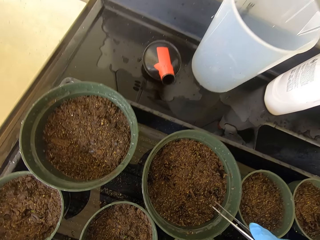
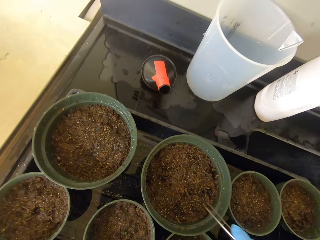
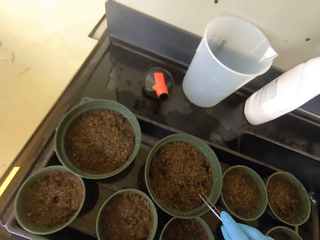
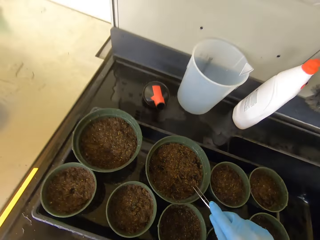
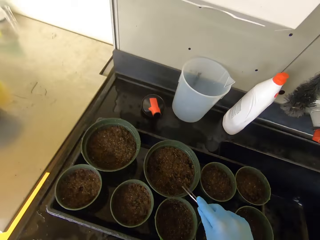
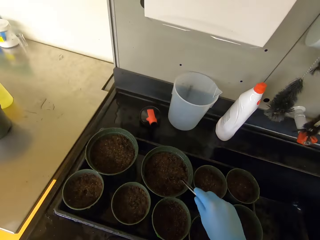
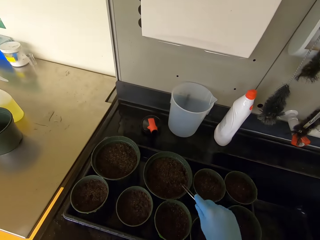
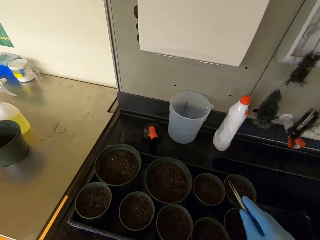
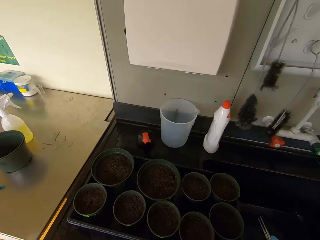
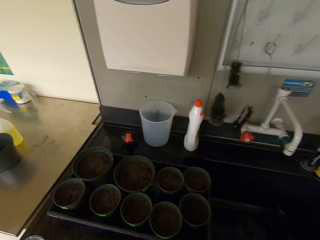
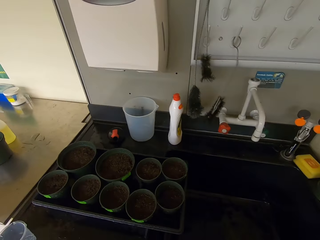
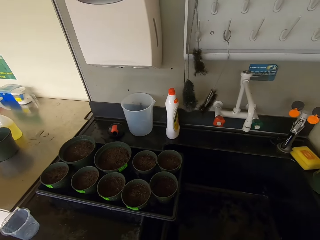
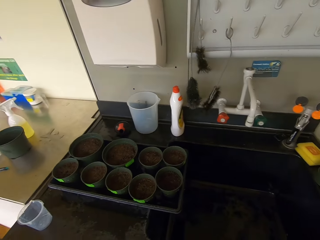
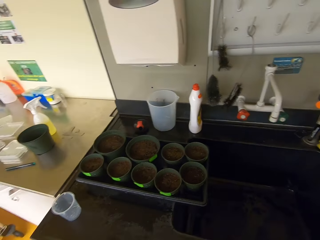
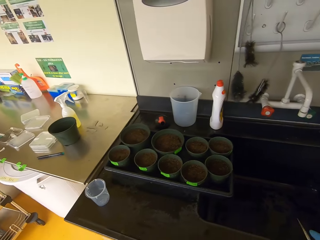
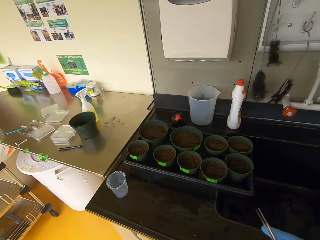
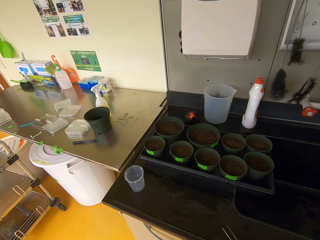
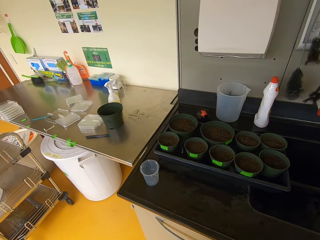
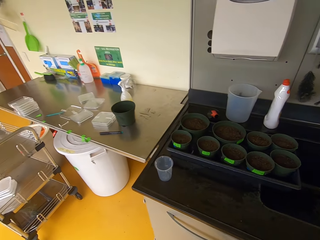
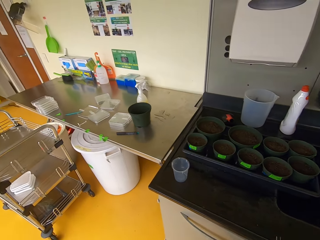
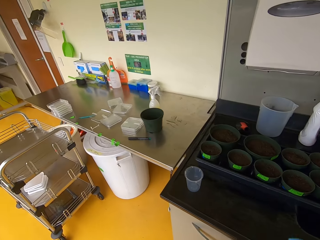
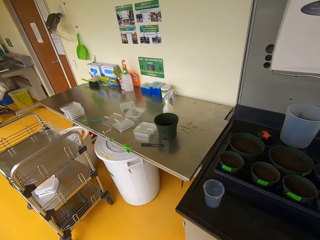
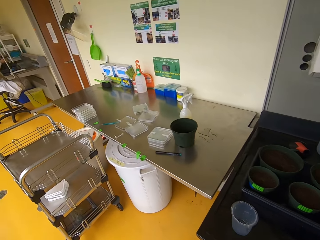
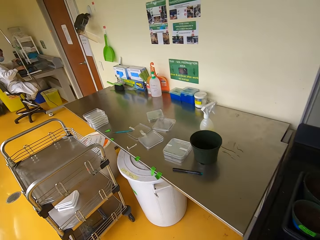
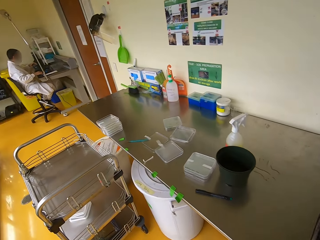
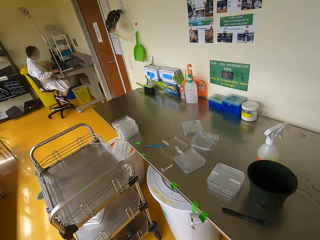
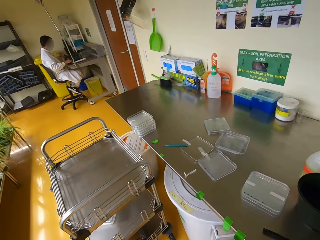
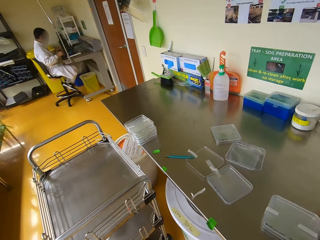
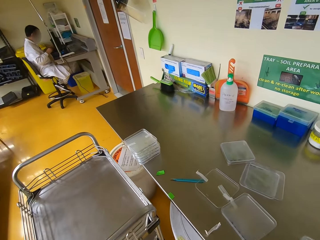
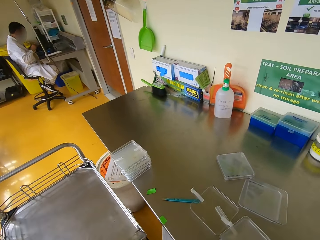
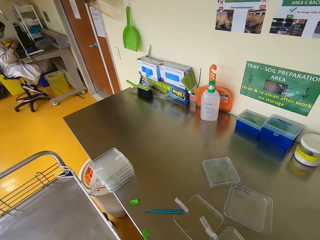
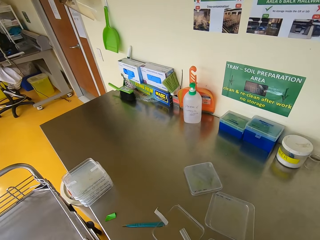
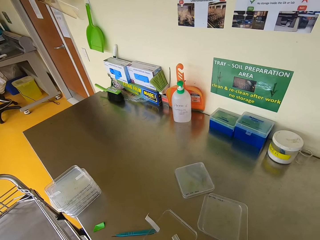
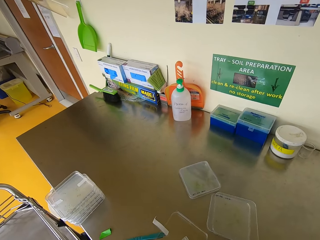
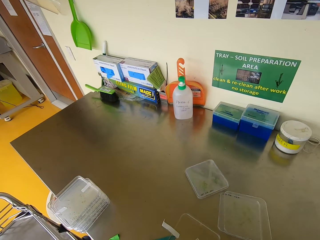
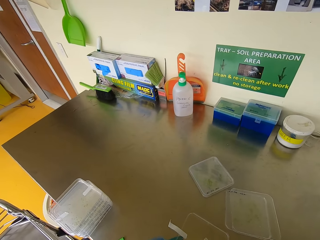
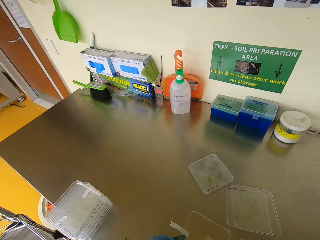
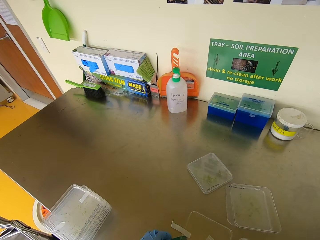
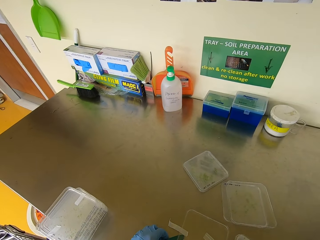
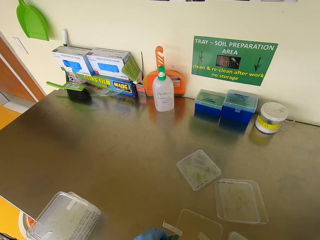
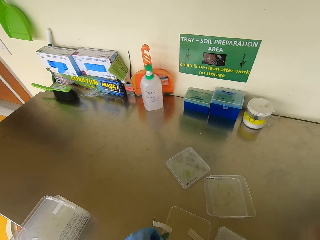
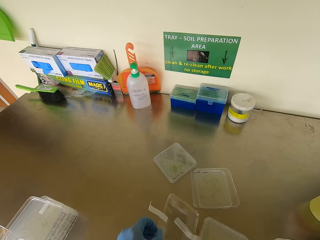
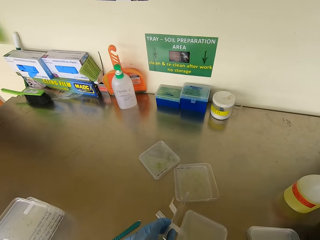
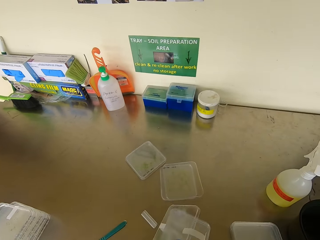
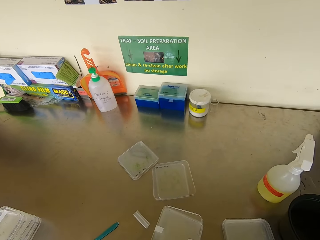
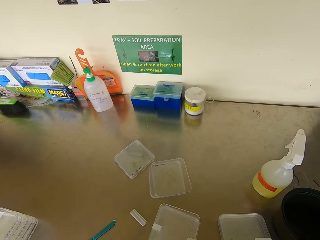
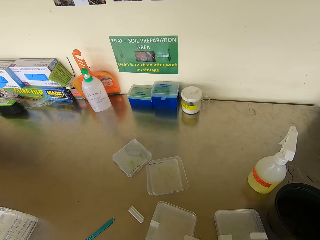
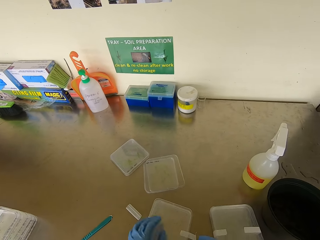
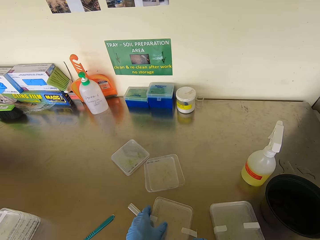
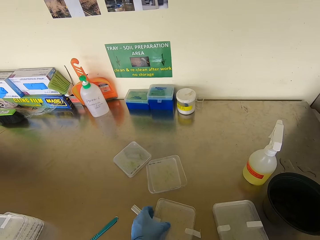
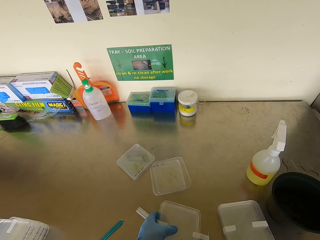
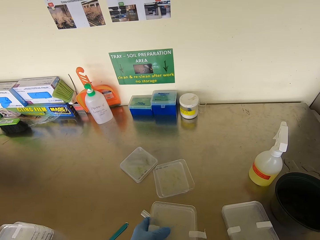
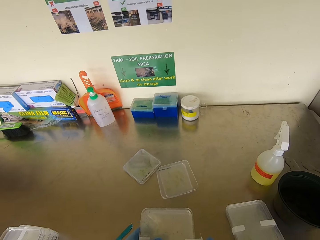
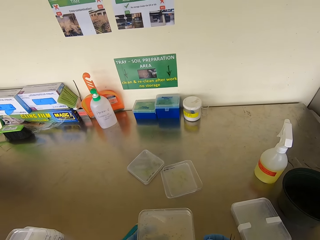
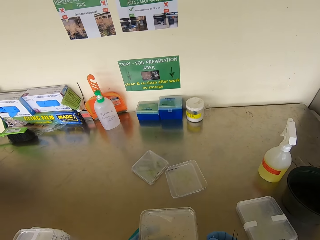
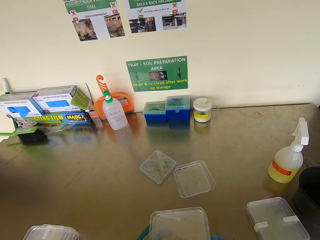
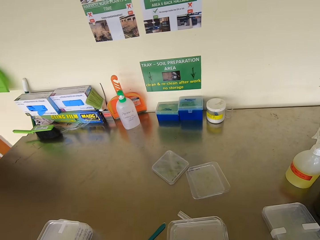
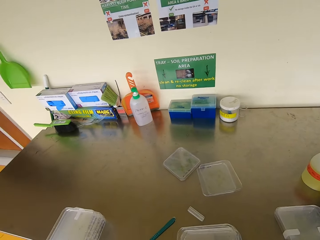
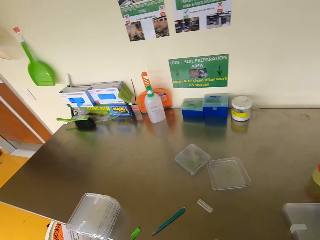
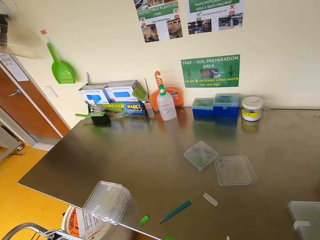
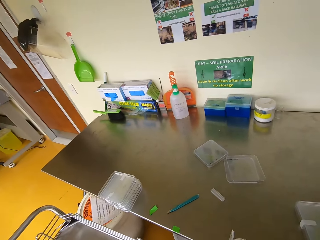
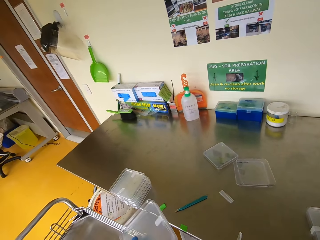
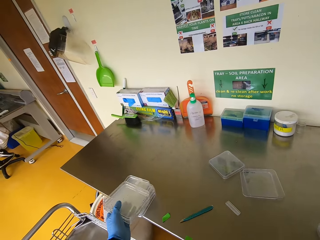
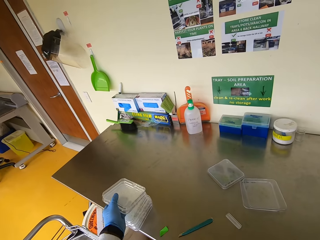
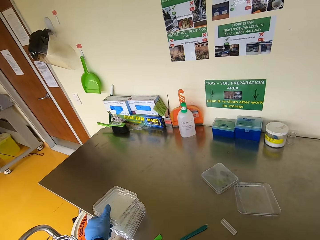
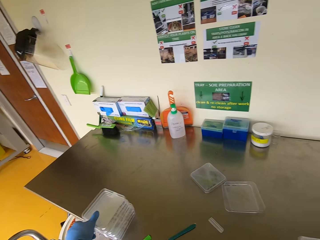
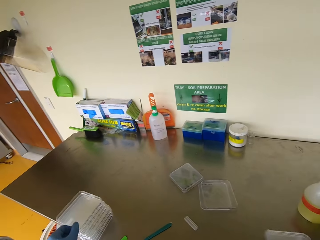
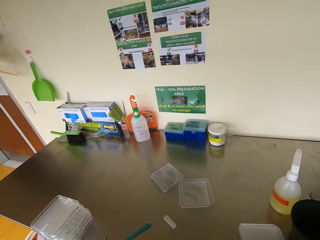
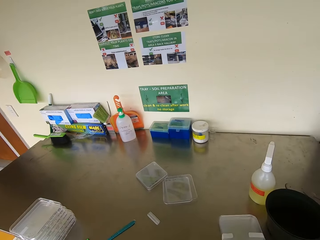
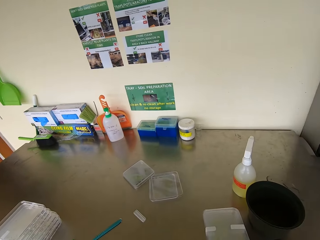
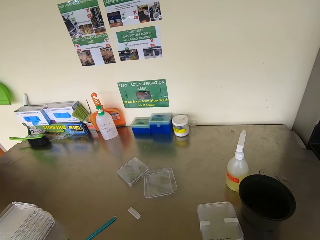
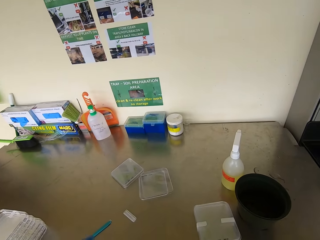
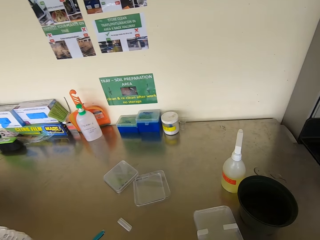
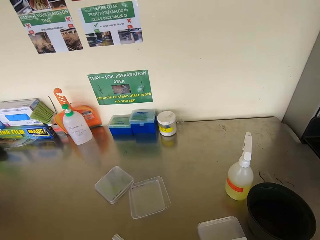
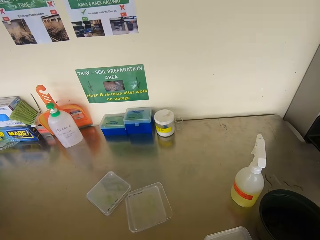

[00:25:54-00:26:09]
The camera wearer lifts a hand. They walk around. They close the seedling container or case. They lift the case. They tape the seedling container. They place the seedling container on top of others.

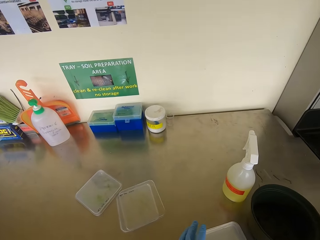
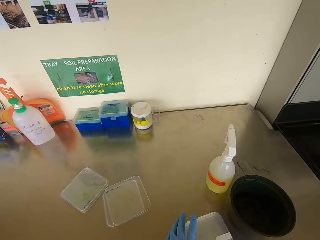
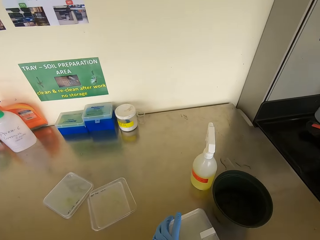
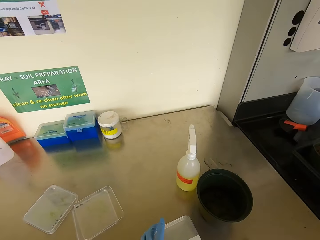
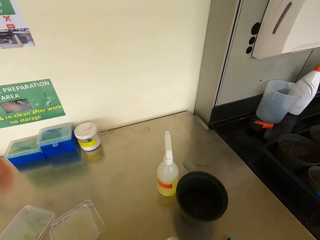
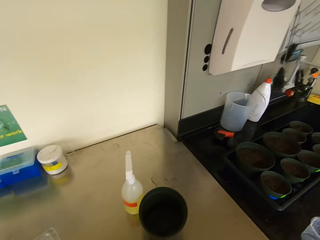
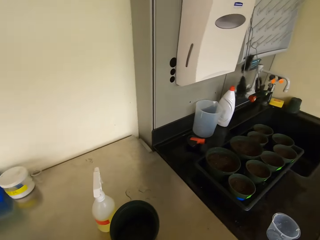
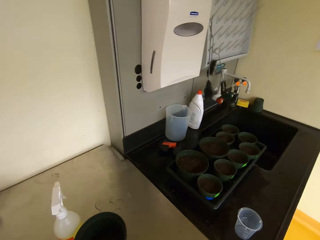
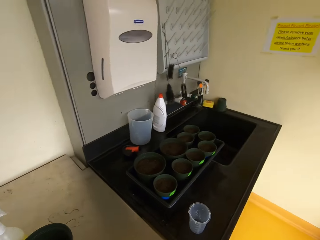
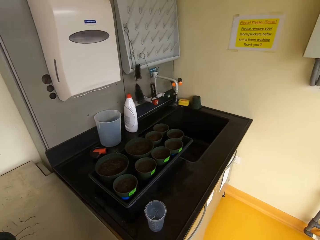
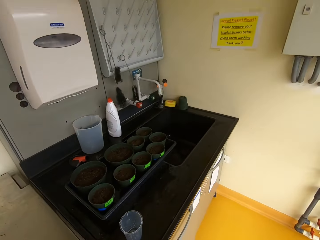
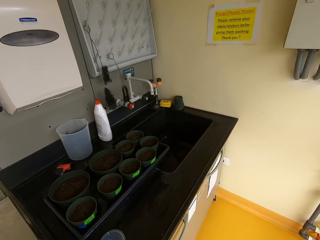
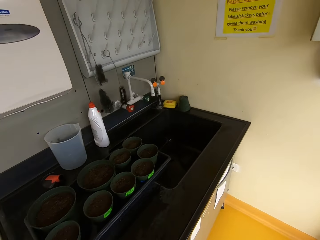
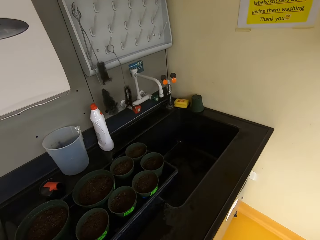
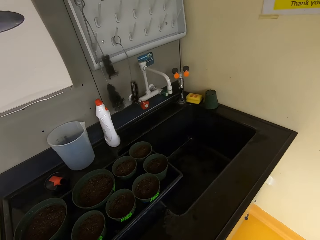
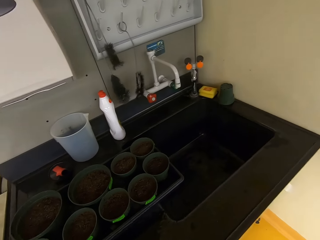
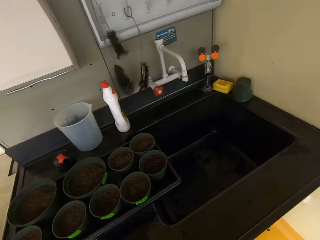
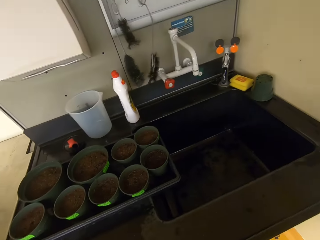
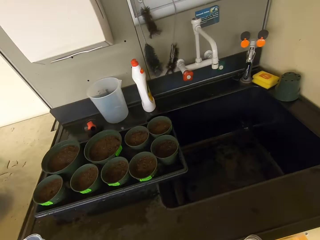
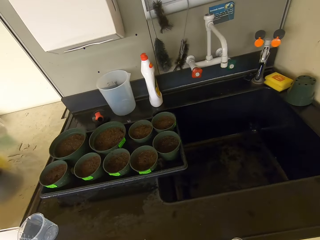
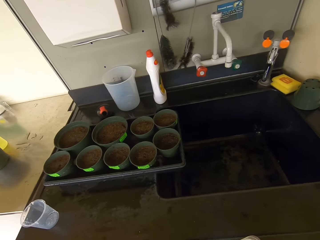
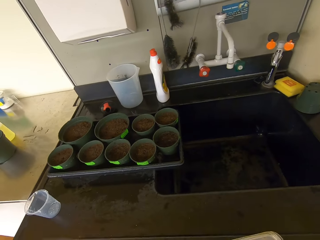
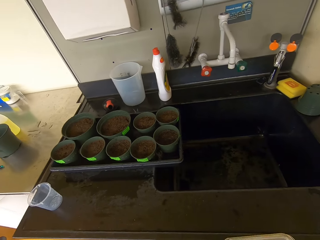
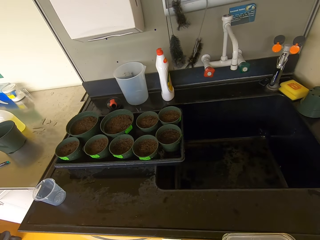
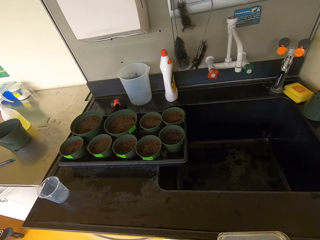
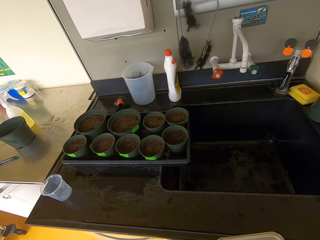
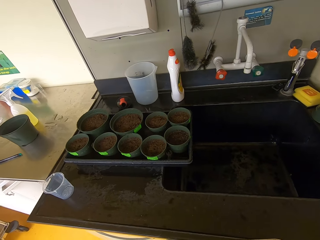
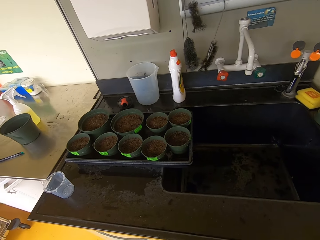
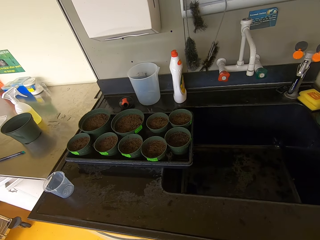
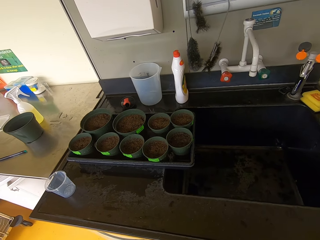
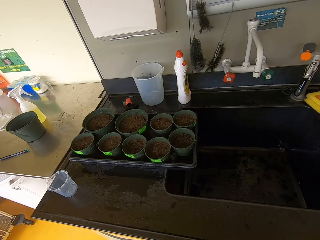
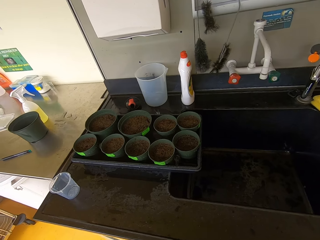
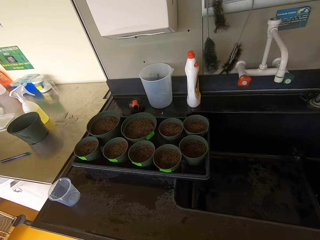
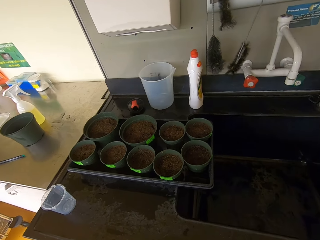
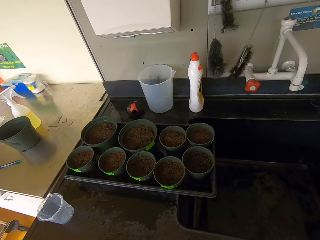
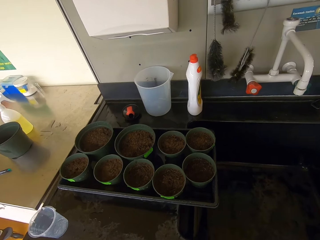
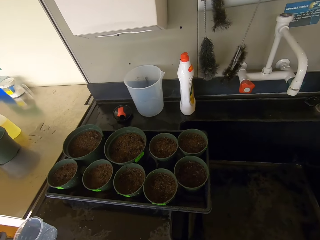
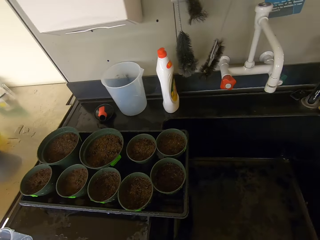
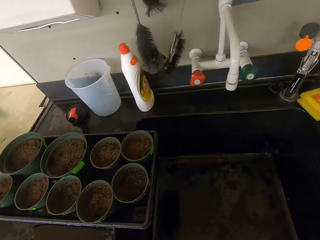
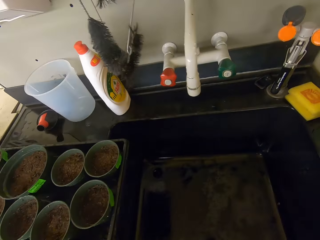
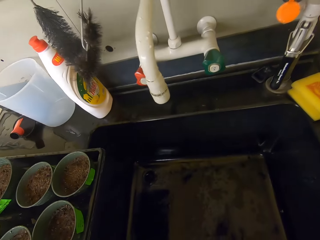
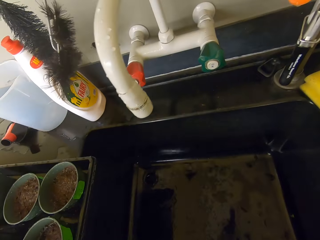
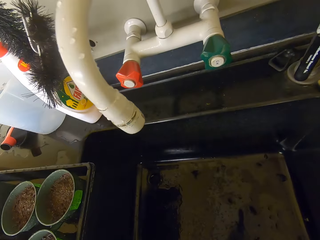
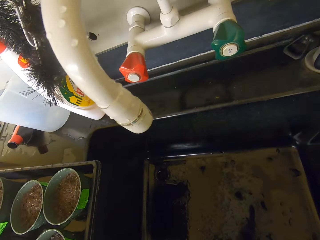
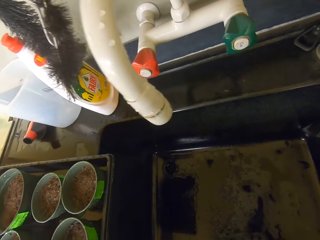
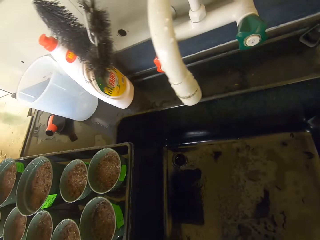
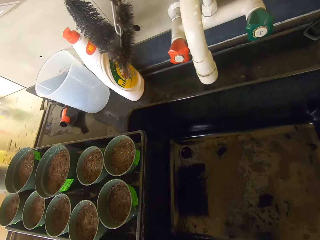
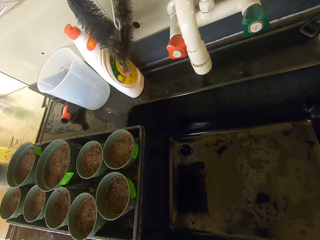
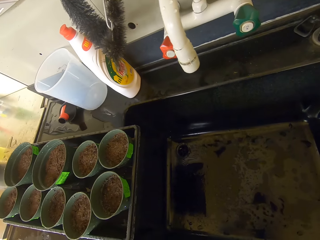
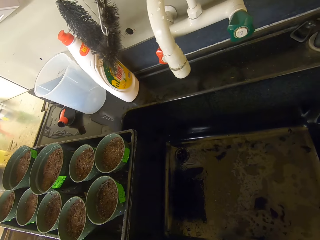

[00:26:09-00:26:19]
The camera wearer picks up a seedling container. They walk around. They look around.
